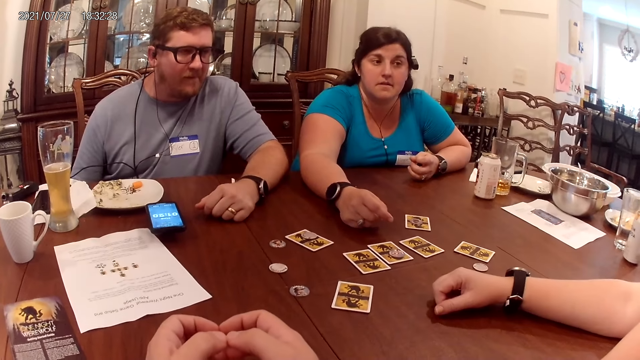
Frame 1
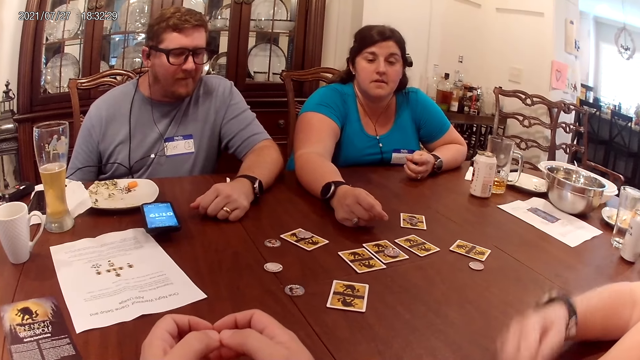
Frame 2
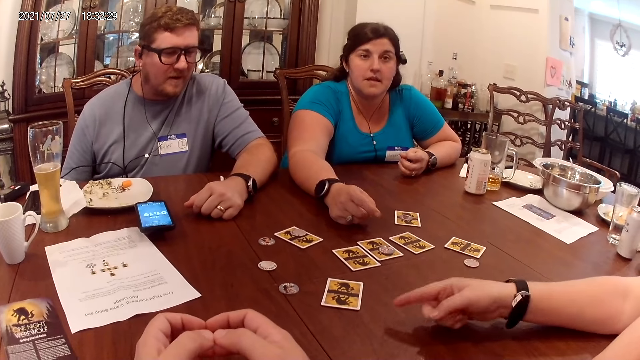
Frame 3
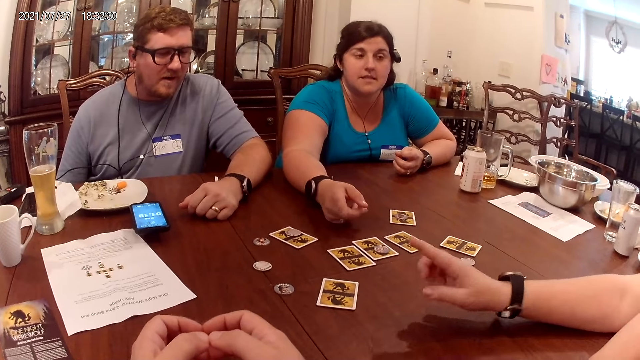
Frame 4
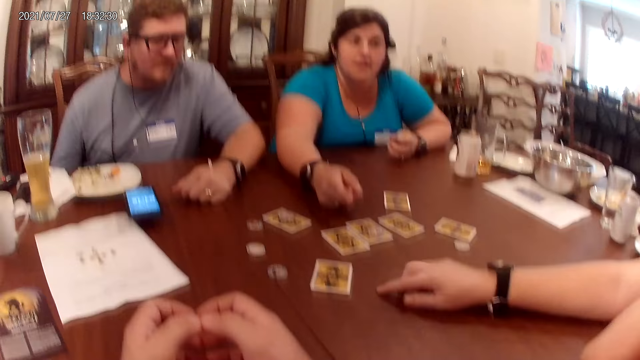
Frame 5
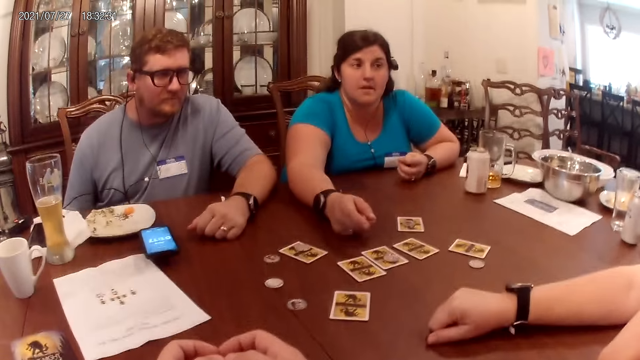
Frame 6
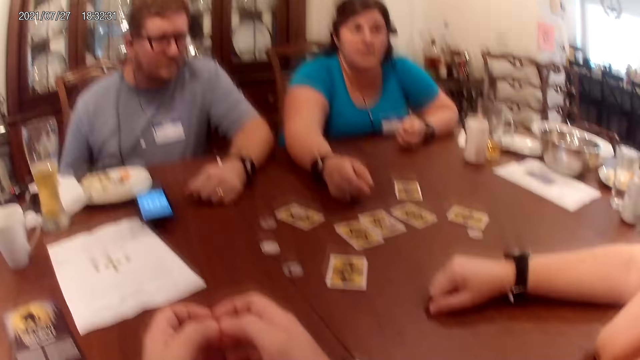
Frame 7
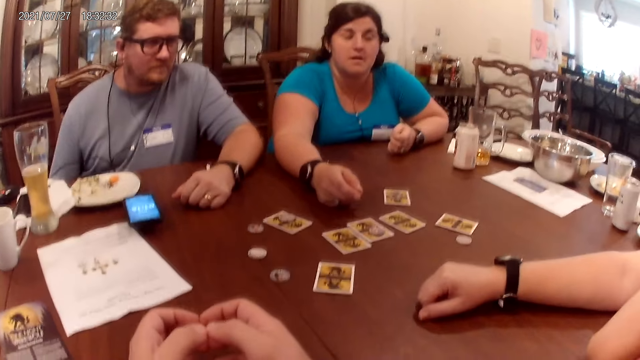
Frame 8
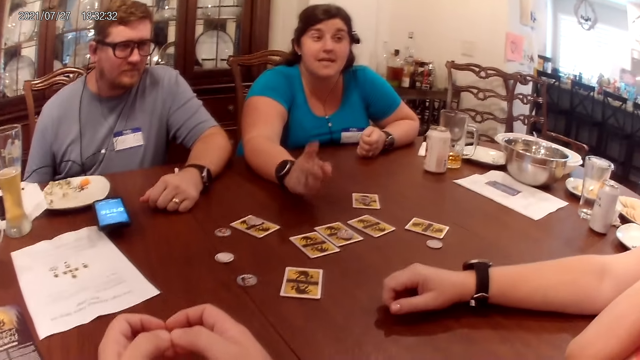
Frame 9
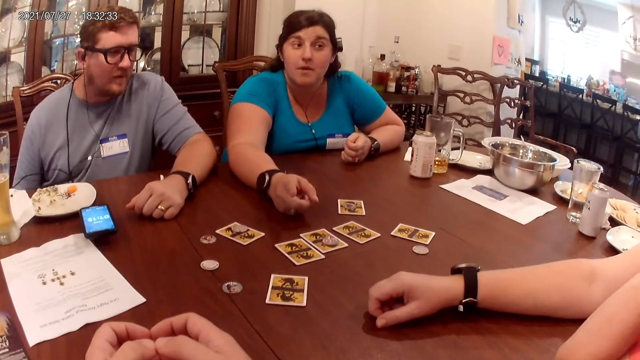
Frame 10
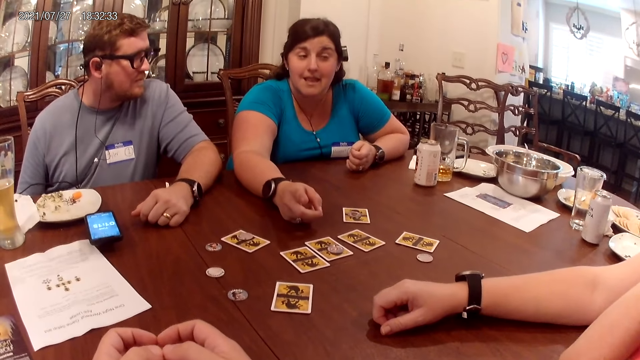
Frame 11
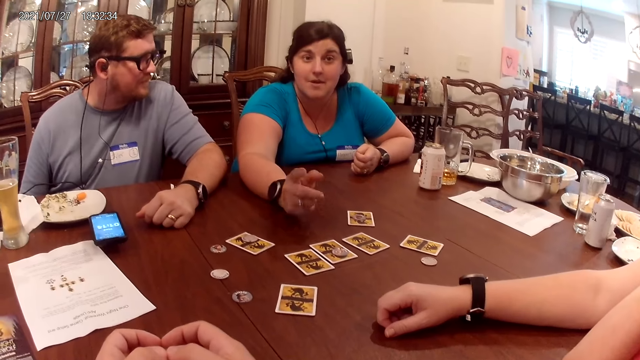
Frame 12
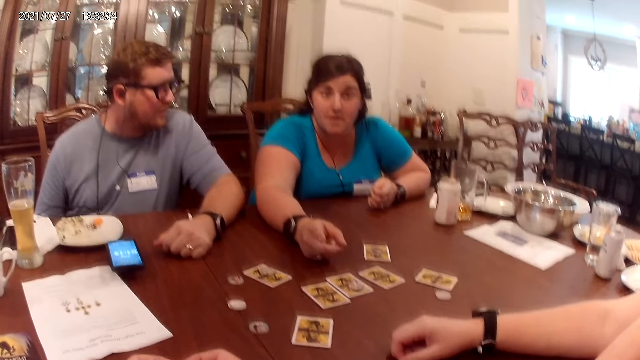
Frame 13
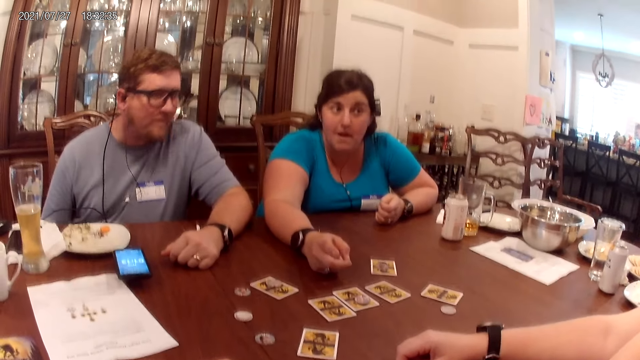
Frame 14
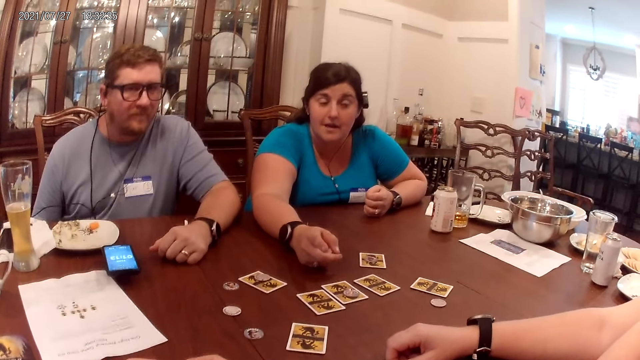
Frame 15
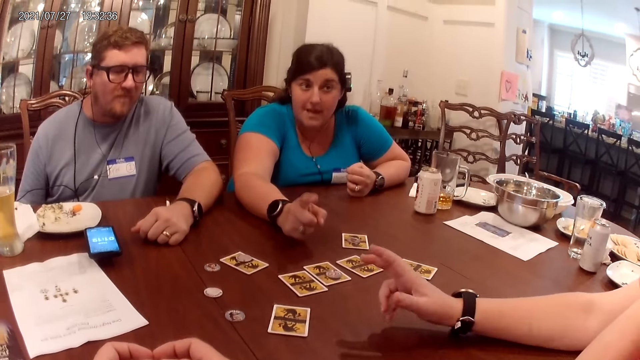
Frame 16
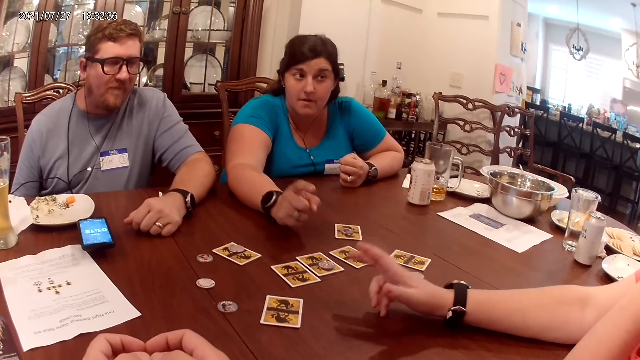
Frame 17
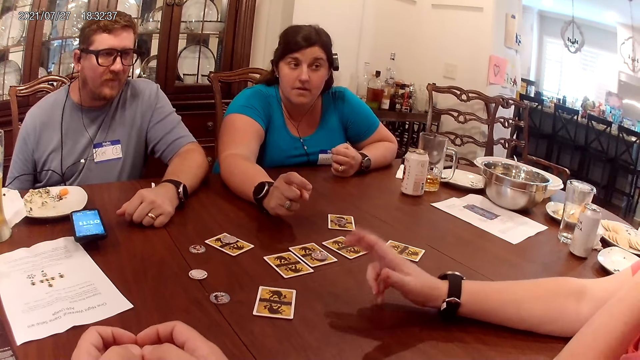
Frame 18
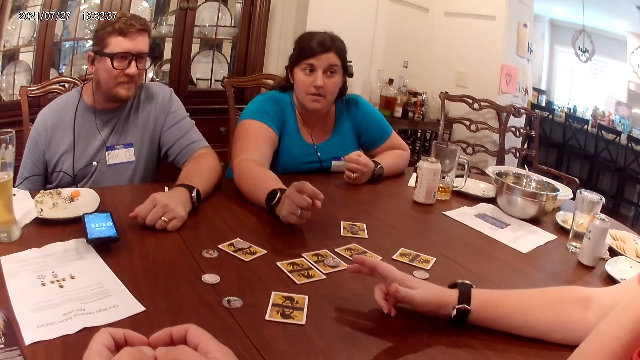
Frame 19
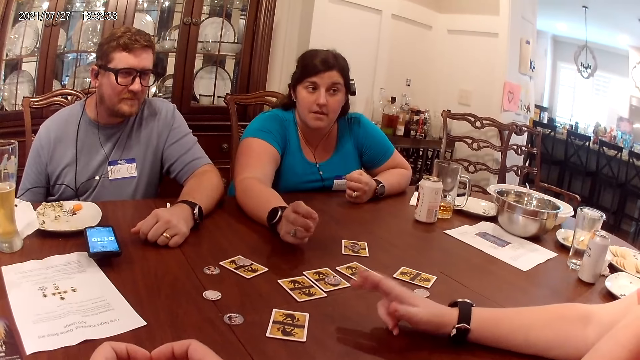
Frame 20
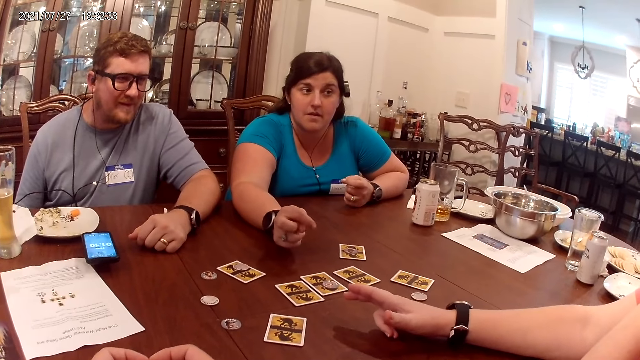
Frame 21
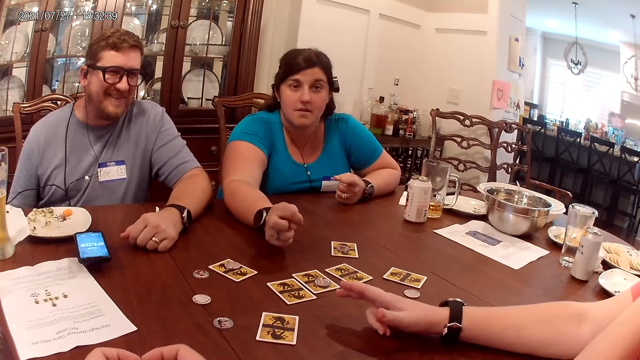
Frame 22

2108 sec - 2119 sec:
The camera wearer looks at the table.

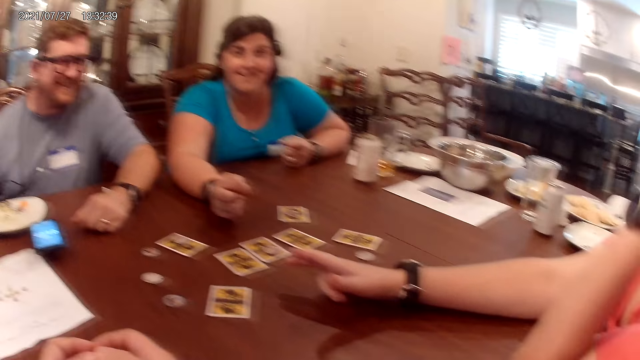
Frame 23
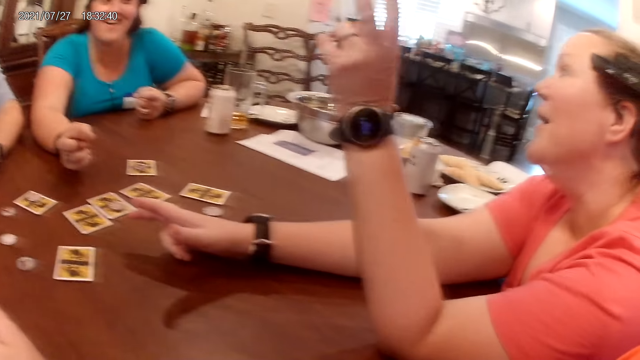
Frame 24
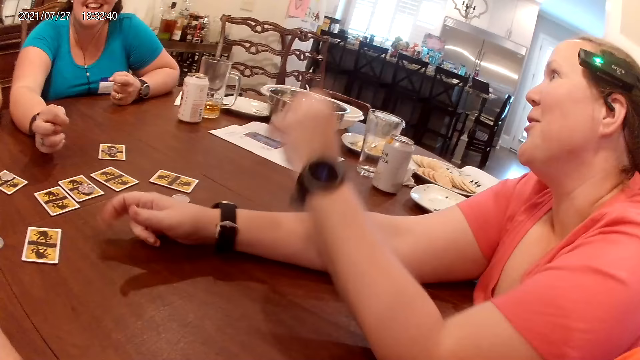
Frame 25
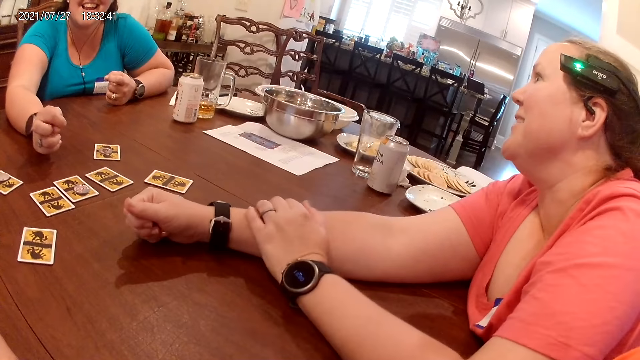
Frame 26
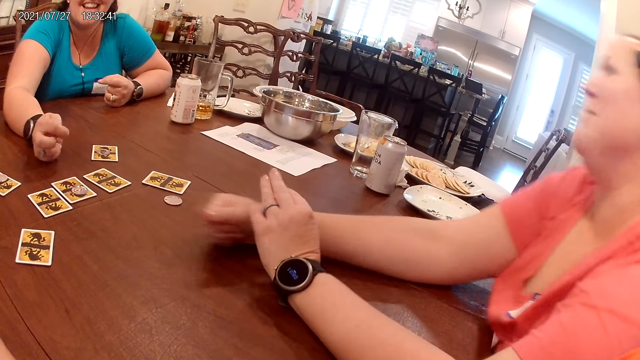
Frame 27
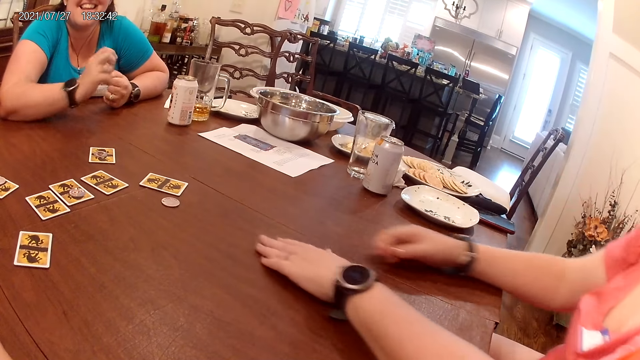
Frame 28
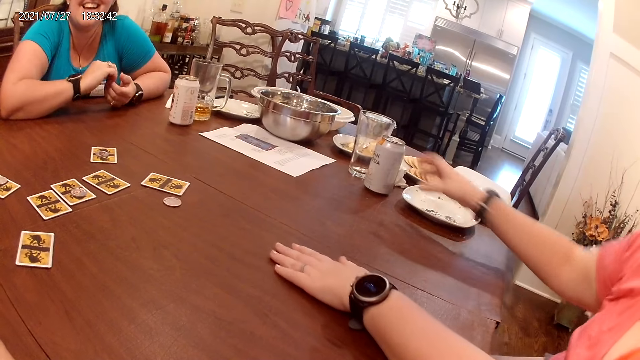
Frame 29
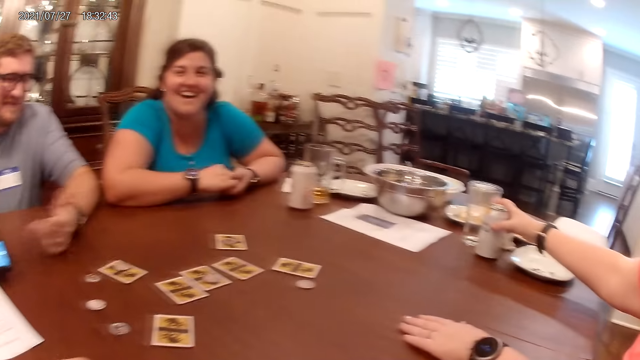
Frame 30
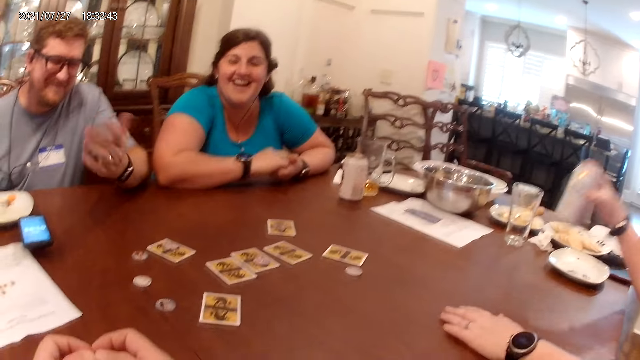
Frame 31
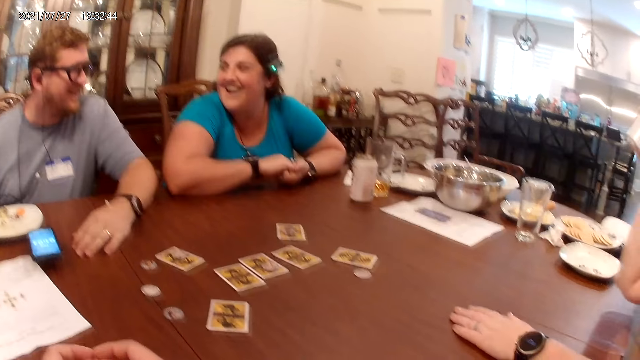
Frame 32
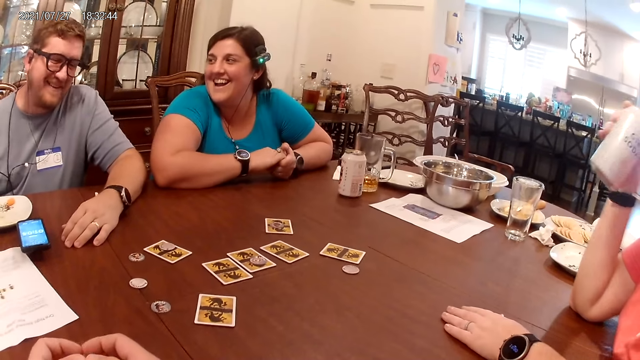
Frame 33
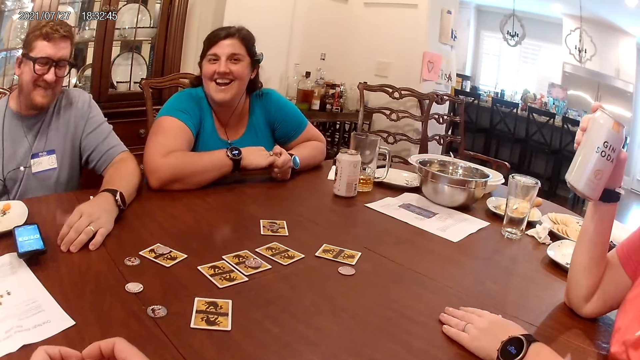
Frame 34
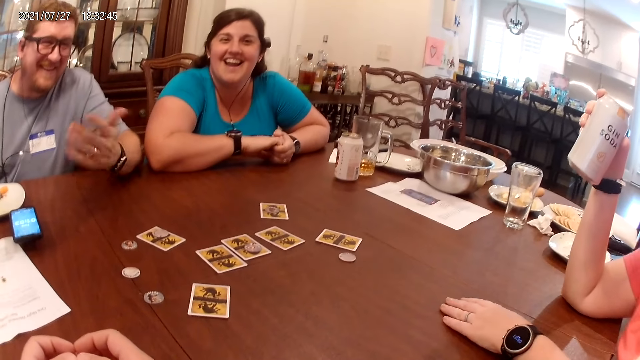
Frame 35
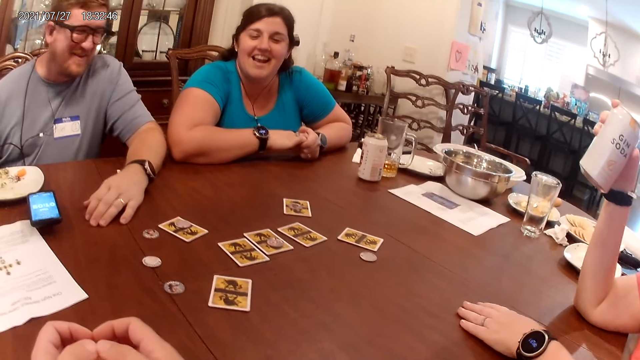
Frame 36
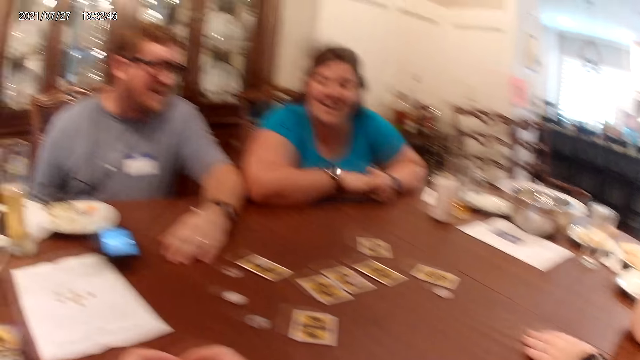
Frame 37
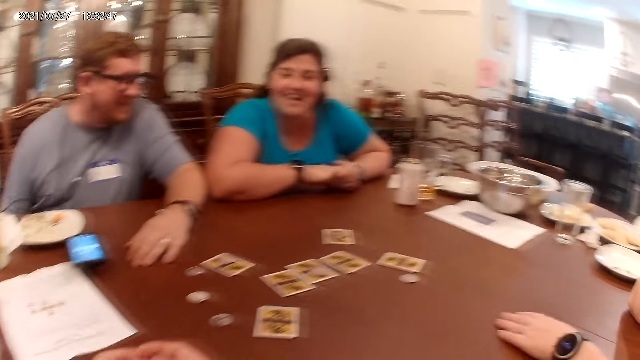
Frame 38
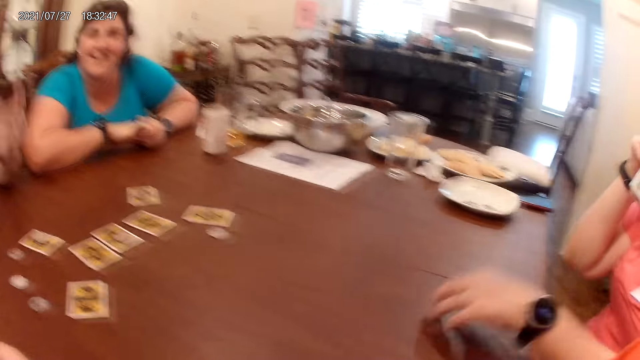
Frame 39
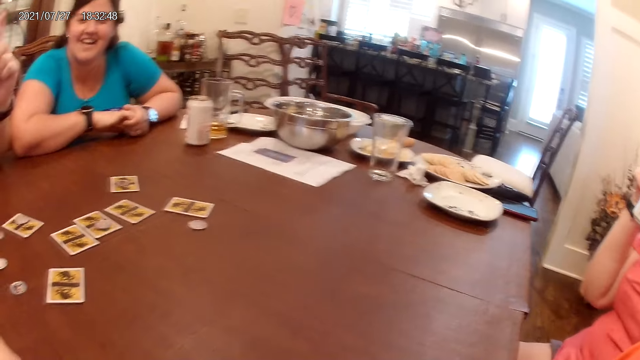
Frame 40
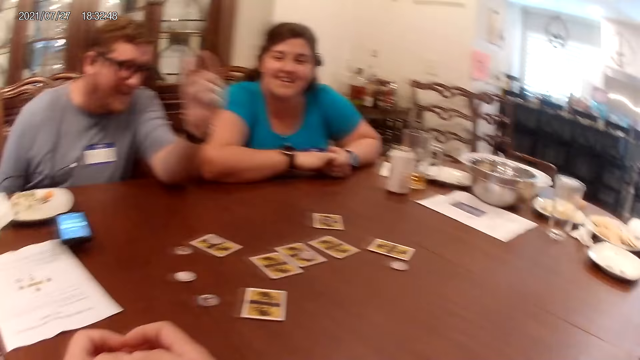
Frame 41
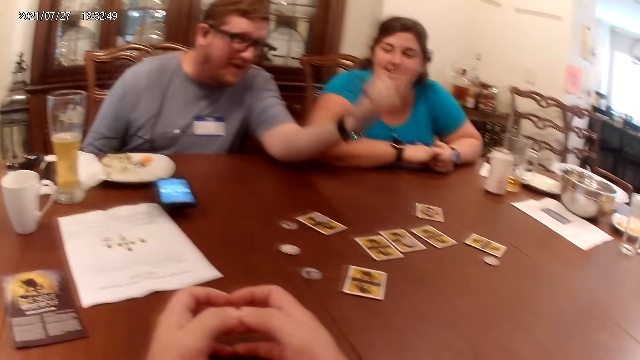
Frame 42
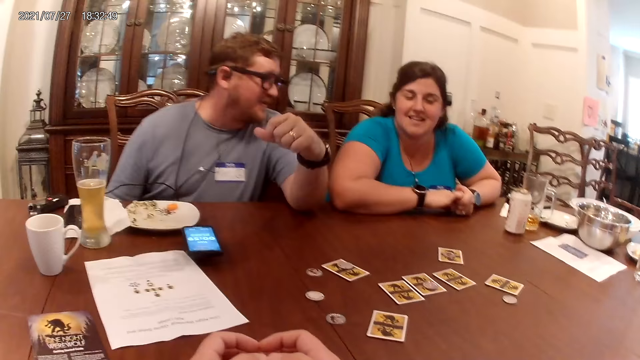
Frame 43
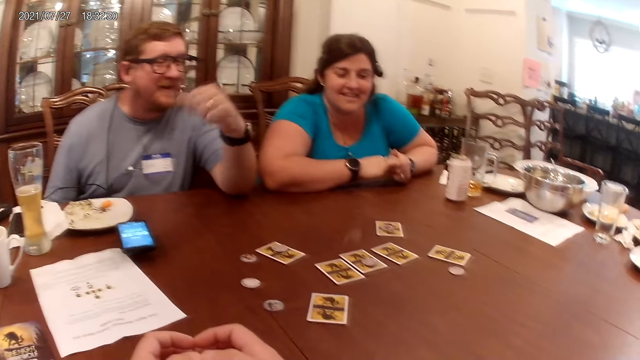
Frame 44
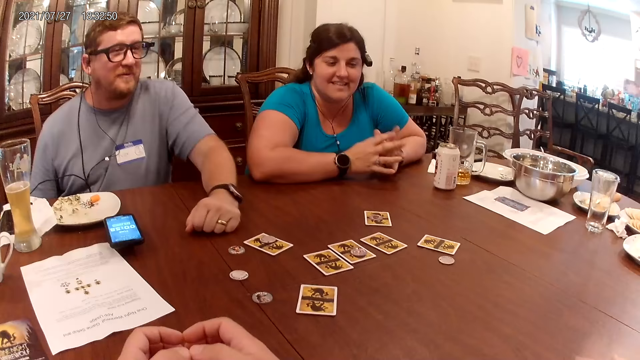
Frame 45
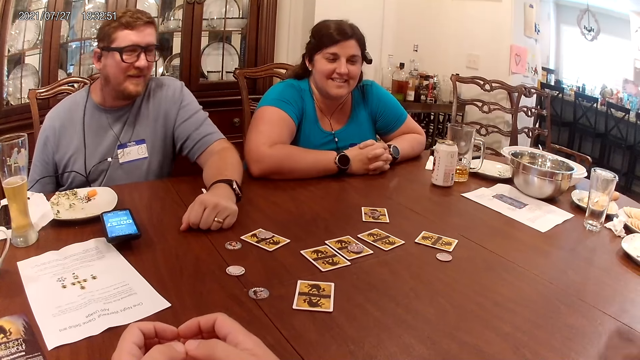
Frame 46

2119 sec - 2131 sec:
The woman places her left hand on the table. The woman takes a can of beer from the table with her right hand. The woman drinks the beer with her right hand. The camera wearer looks at the table. The woman removes her left hand from the table. The man places his left hand on the table.
